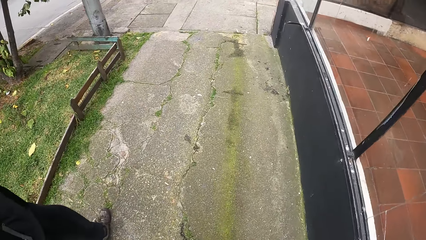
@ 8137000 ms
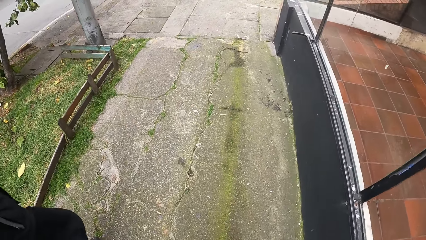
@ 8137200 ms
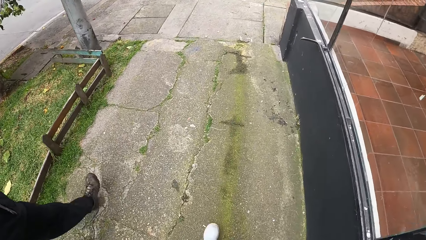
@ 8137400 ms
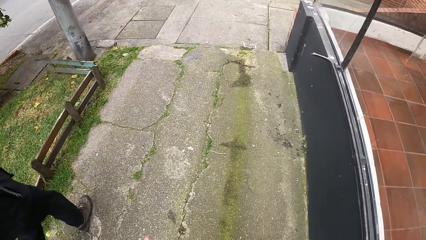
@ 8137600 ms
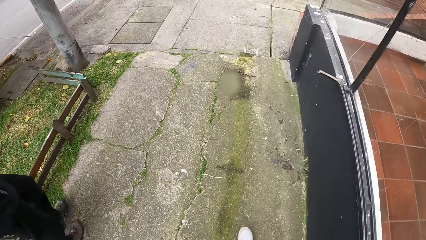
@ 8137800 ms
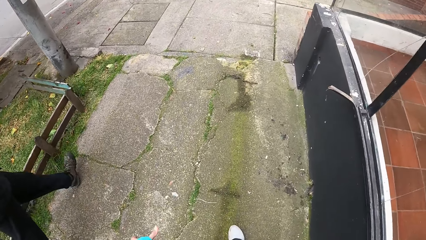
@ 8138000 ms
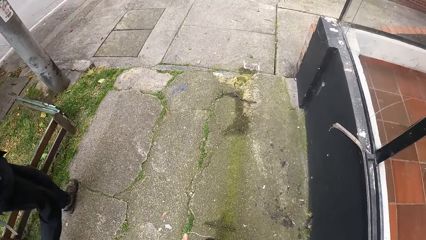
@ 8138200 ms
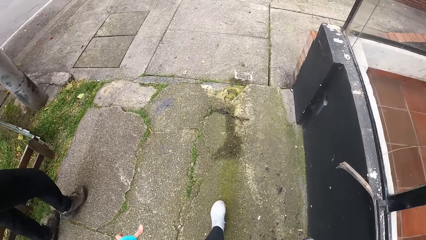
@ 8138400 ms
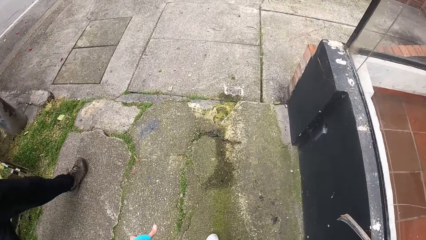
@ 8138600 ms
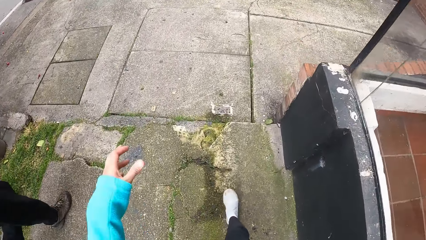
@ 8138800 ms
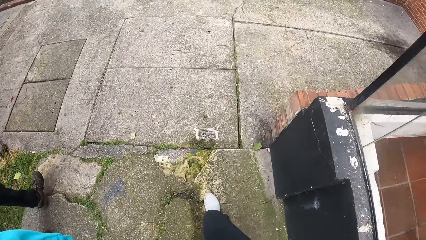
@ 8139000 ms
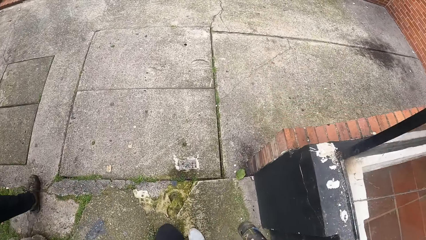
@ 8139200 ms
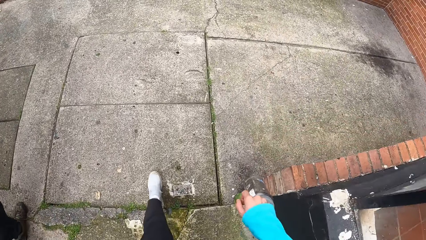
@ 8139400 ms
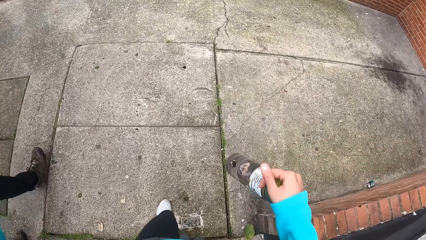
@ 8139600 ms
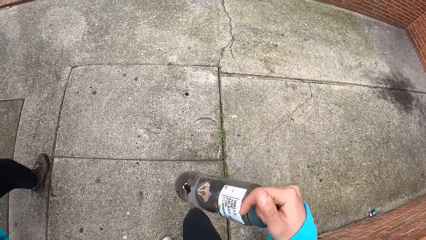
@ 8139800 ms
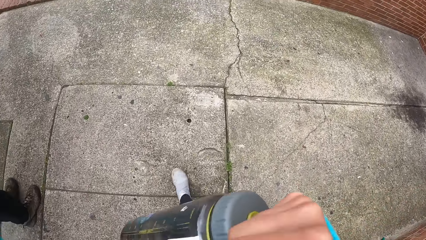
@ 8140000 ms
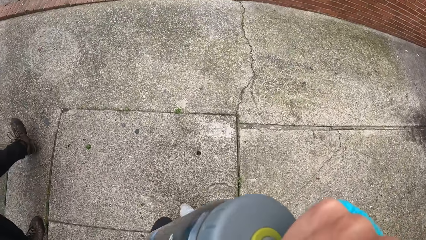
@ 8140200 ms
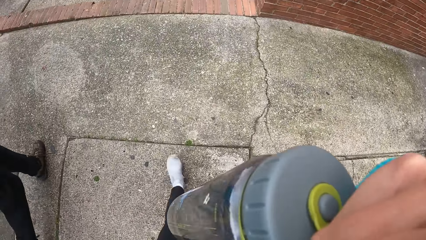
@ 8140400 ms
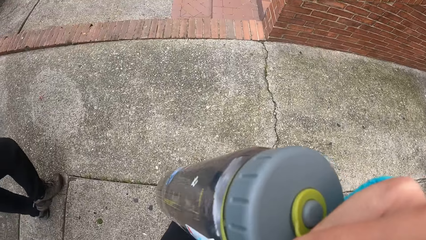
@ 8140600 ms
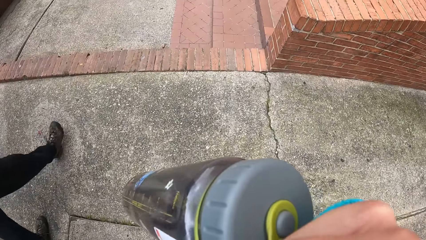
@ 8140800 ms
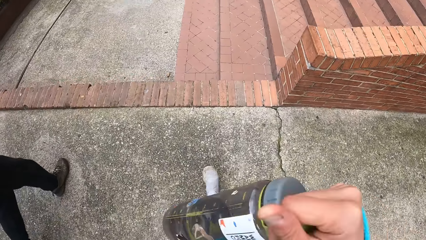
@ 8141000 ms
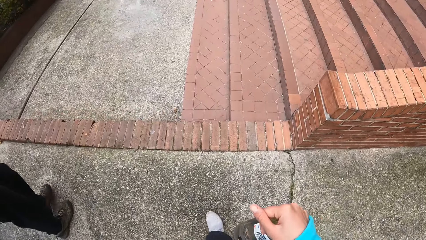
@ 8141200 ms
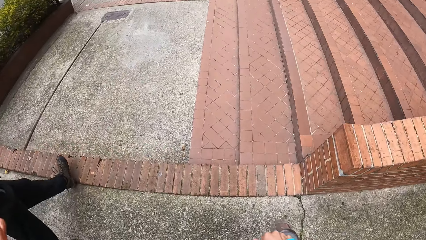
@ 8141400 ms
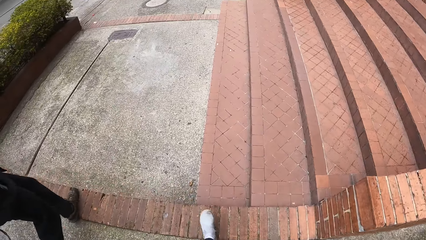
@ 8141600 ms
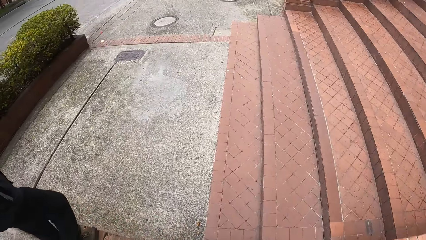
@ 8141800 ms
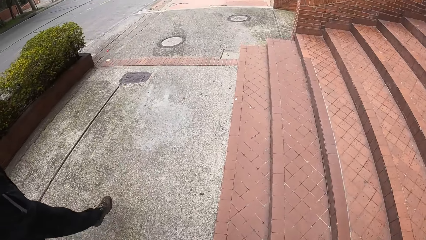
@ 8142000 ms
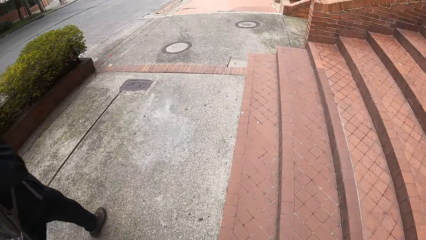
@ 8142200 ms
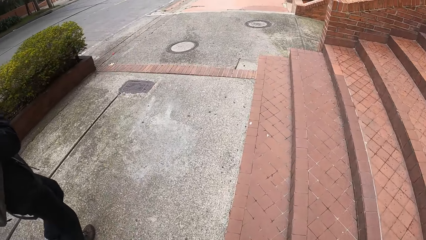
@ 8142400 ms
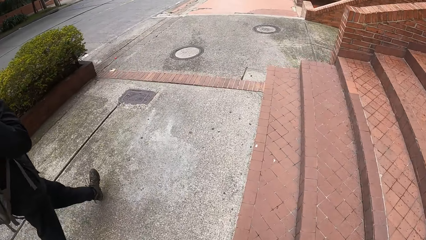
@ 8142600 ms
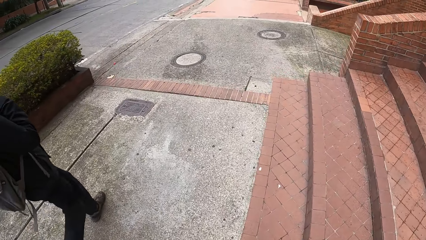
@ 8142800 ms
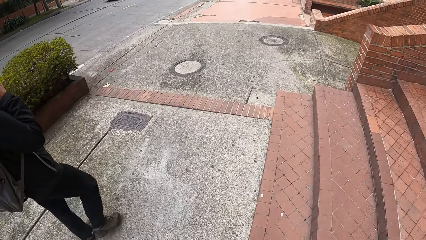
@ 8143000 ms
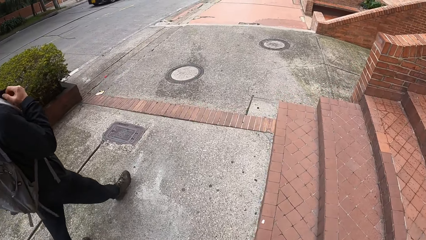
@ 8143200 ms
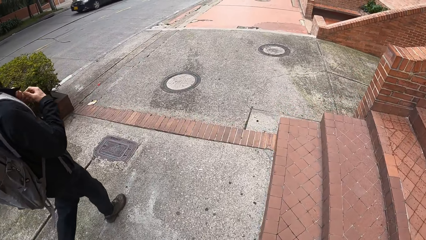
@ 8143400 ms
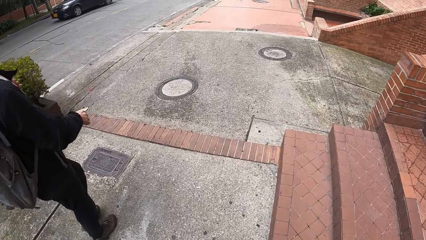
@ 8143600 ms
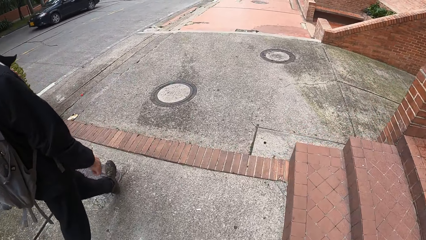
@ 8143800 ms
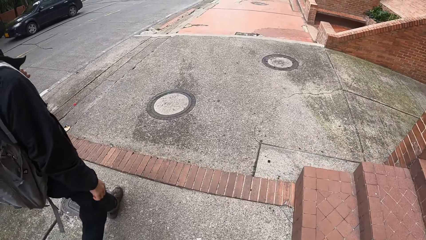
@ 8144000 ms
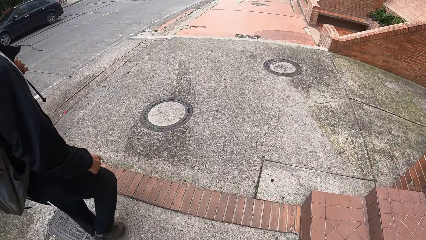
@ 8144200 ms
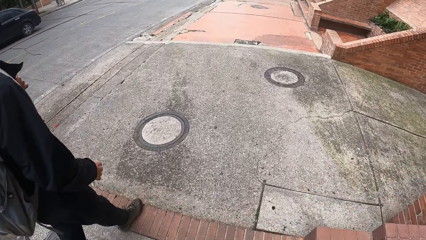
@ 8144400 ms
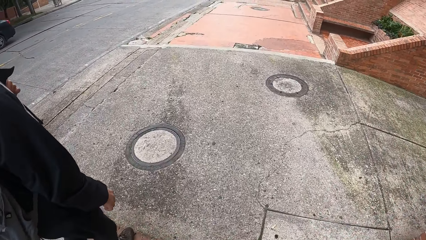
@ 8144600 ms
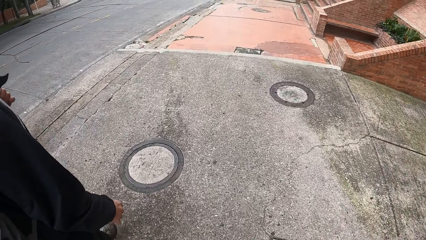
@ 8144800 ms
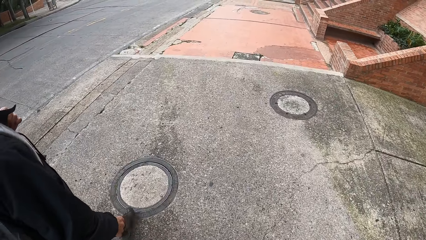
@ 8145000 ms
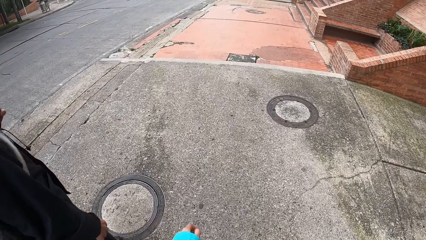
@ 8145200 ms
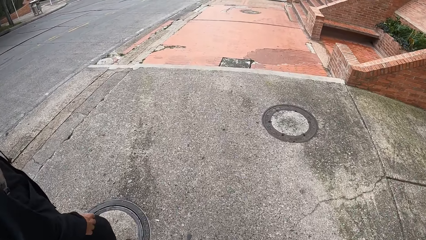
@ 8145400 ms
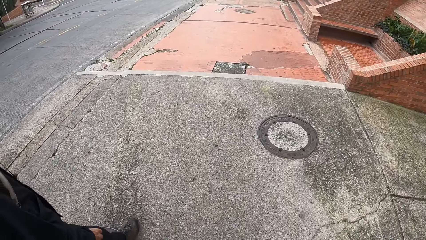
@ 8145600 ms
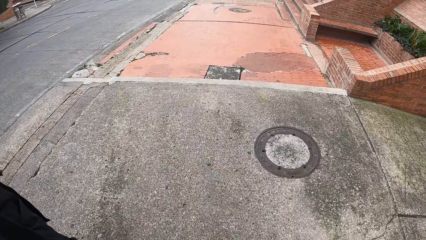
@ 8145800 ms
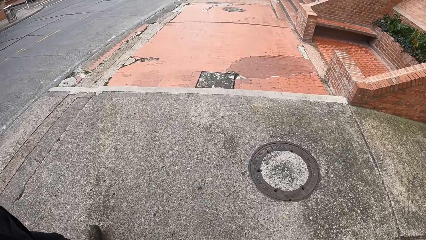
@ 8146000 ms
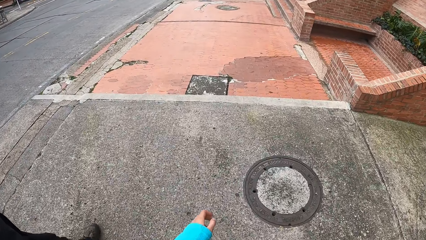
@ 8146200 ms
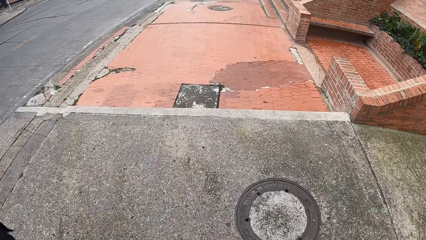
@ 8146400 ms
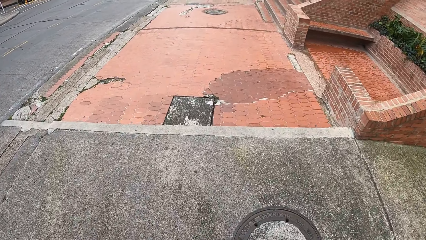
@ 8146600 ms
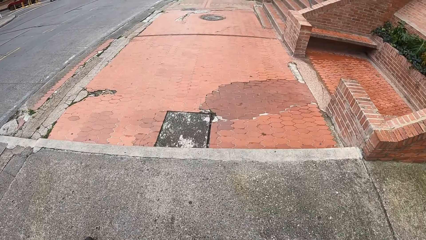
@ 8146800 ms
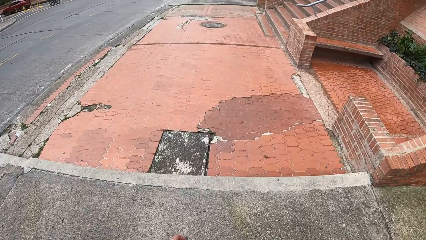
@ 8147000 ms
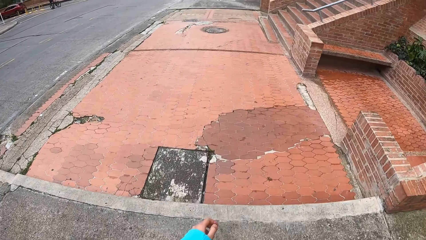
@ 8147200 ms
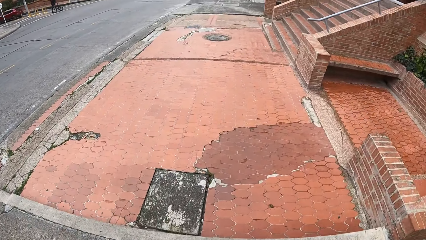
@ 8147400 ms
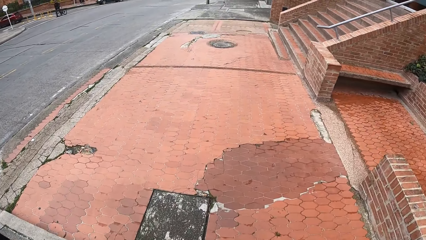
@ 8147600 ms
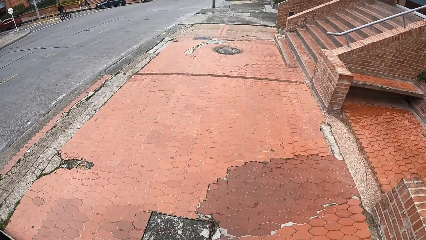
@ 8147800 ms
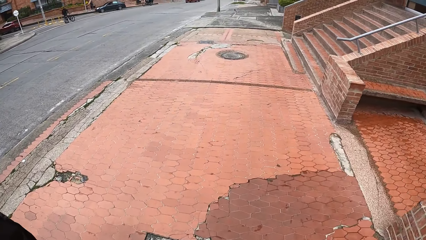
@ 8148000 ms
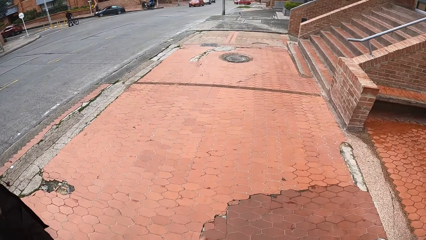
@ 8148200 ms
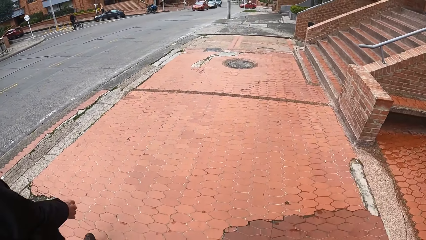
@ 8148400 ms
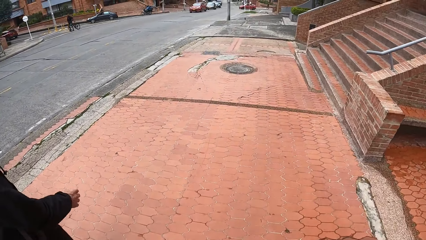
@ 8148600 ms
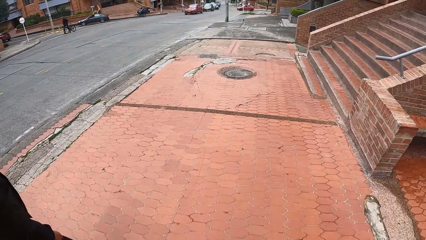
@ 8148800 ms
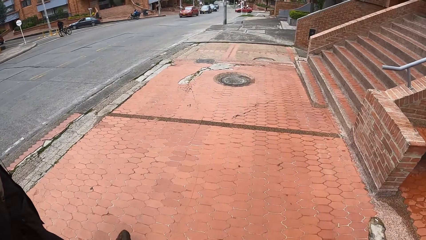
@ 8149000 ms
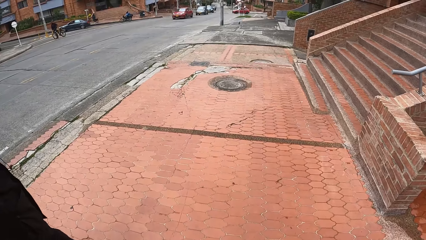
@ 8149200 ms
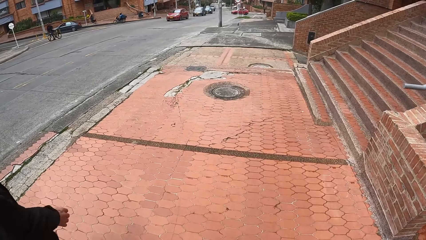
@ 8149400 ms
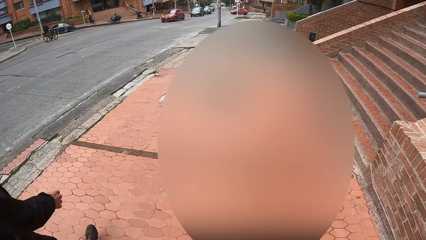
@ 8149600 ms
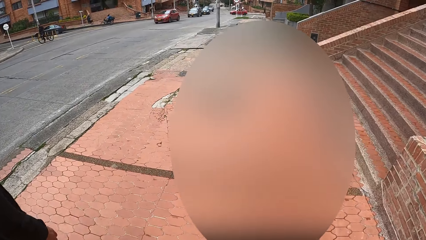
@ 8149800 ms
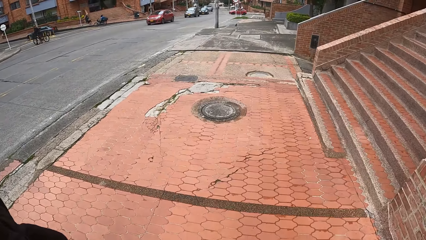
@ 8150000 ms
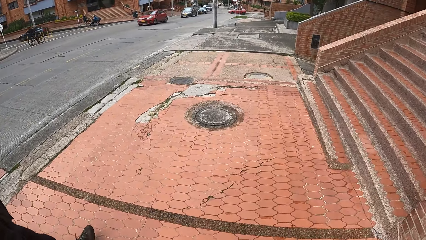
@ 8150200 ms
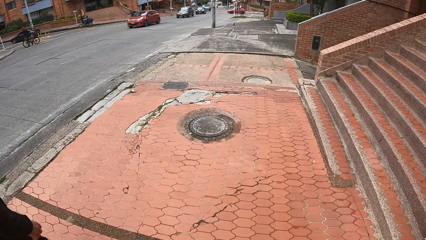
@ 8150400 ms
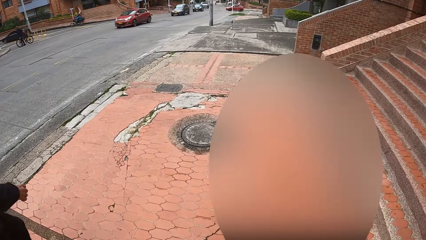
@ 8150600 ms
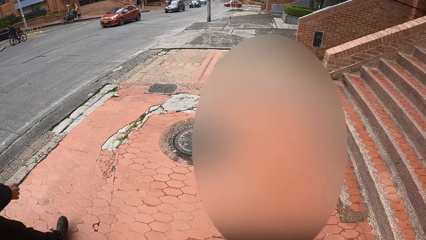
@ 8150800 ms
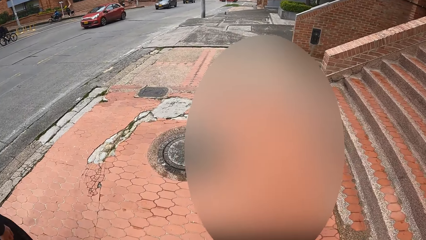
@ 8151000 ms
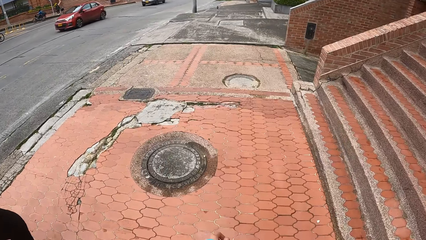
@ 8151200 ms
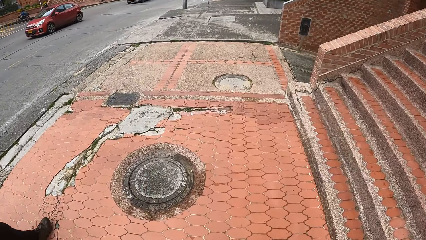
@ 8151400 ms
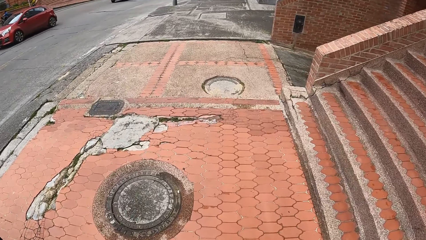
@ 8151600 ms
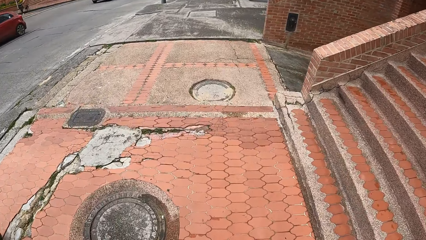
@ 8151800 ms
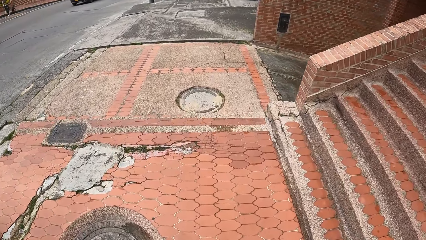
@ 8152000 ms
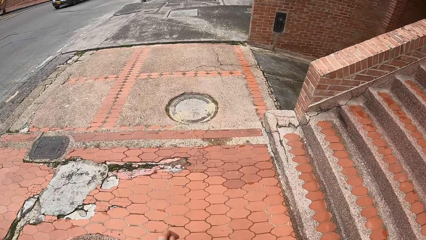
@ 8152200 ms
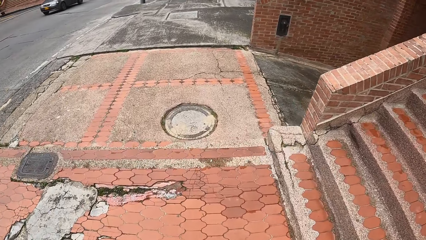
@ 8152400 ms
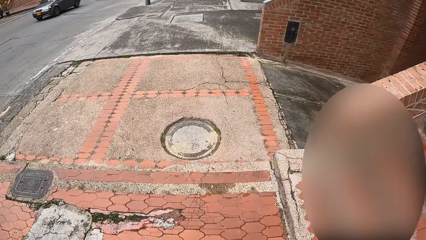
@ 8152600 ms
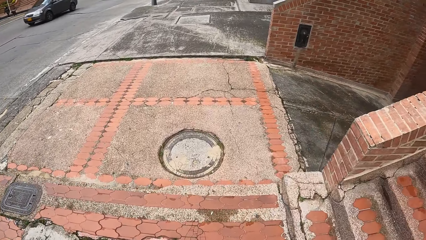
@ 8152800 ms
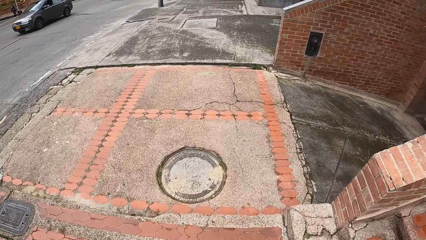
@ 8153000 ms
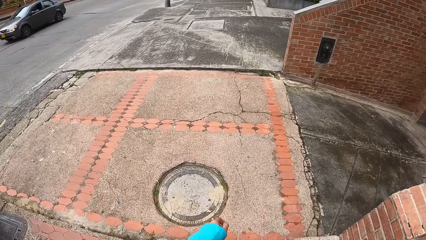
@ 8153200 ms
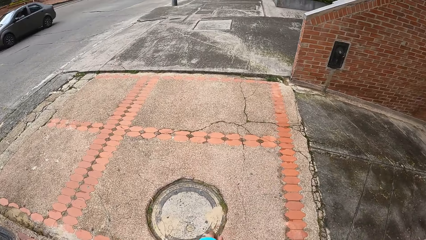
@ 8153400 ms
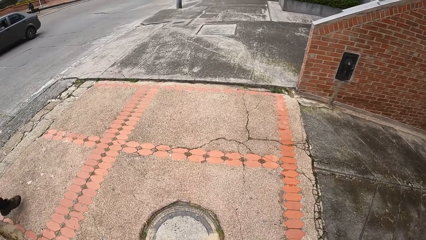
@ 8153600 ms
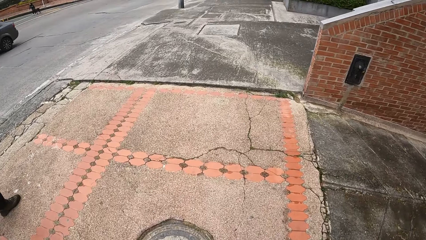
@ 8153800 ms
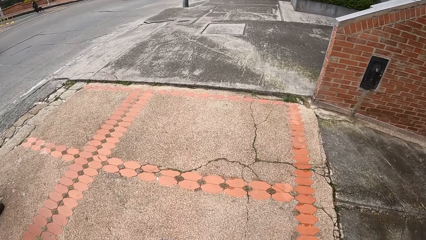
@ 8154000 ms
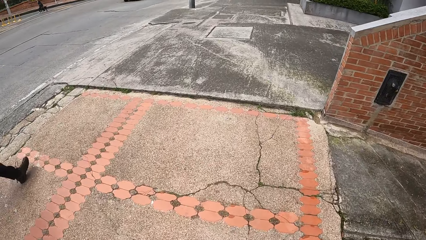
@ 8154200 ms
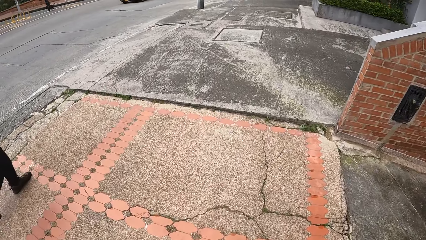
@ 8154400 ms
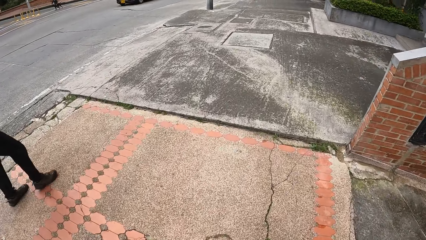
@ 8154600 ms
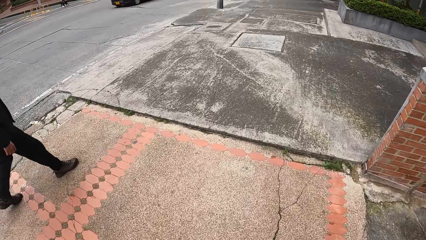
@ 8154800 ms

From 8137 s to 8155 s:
The camera wearer holds a water bottle with his right hand. He walks on the sidewalk with a man. He walks on the sidewalk with the man again.
